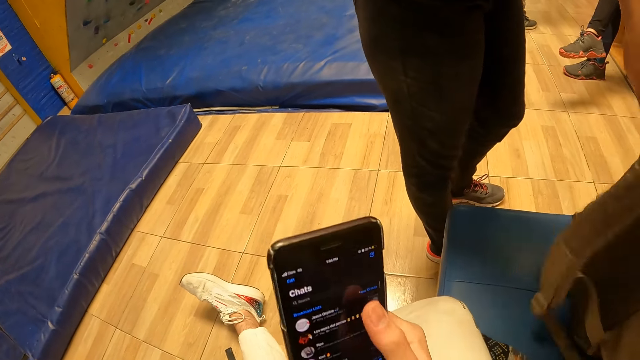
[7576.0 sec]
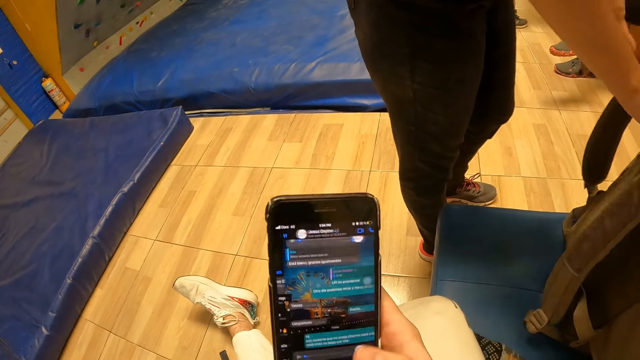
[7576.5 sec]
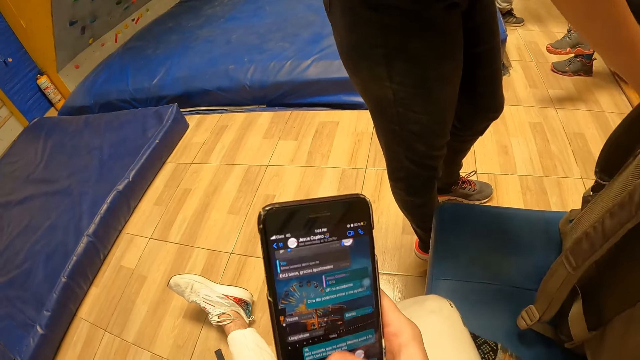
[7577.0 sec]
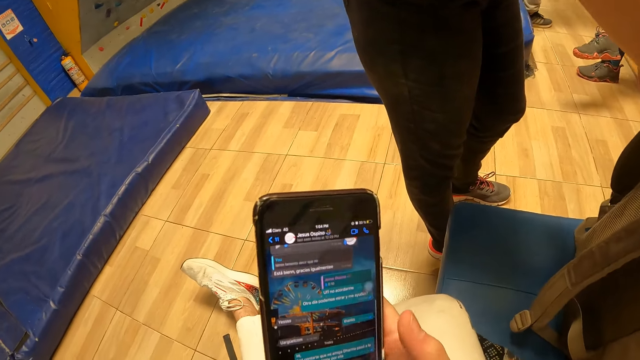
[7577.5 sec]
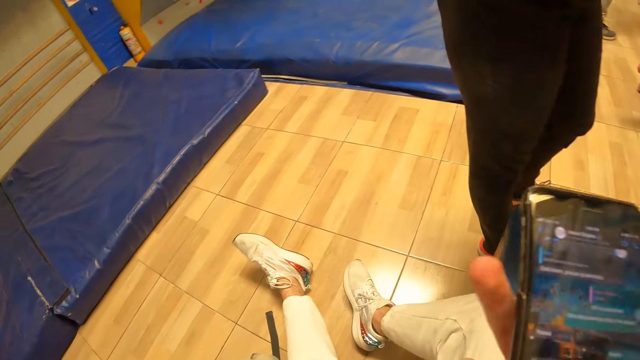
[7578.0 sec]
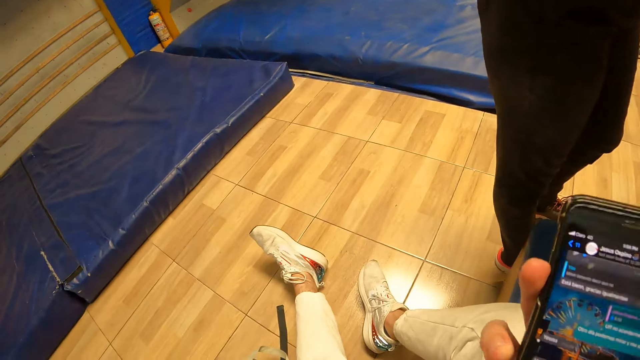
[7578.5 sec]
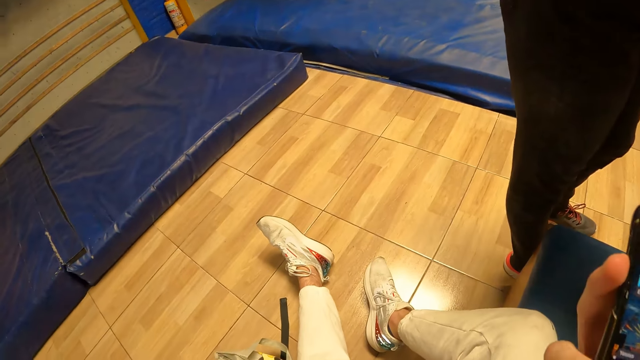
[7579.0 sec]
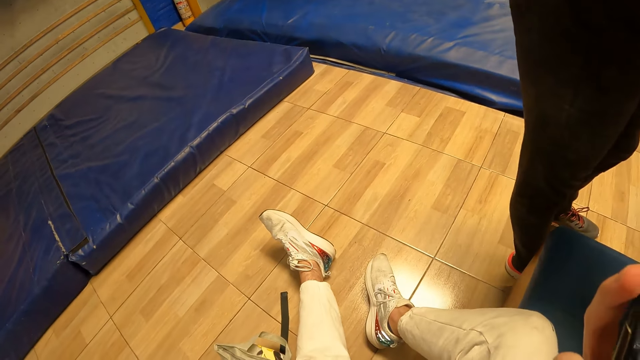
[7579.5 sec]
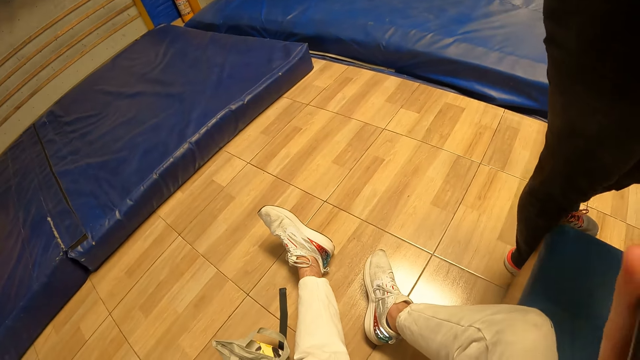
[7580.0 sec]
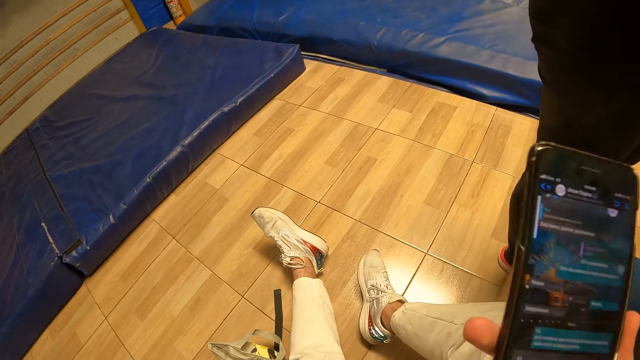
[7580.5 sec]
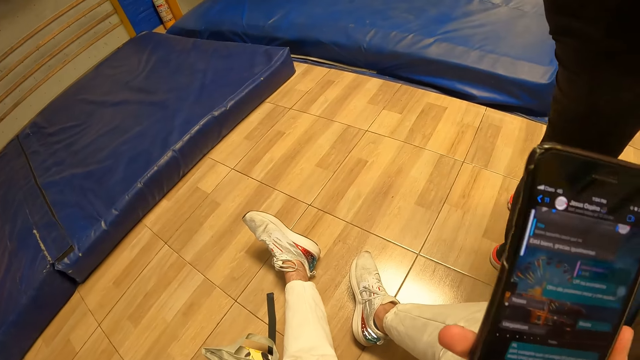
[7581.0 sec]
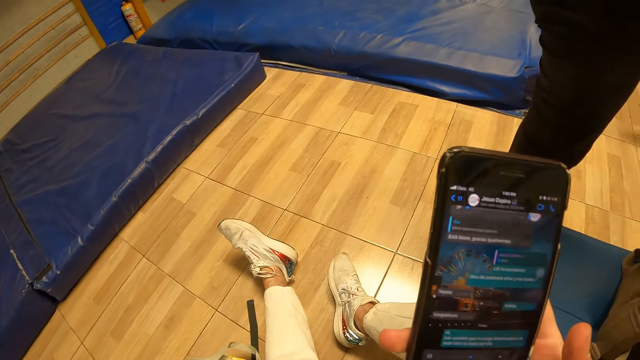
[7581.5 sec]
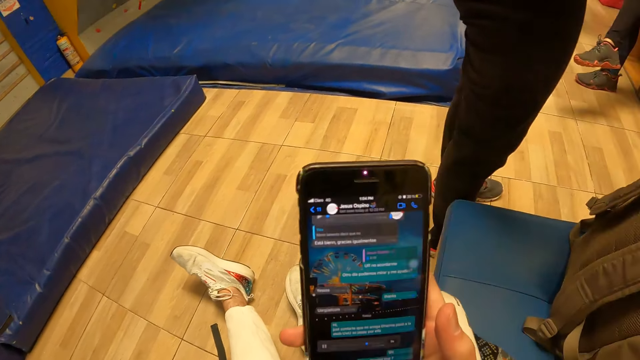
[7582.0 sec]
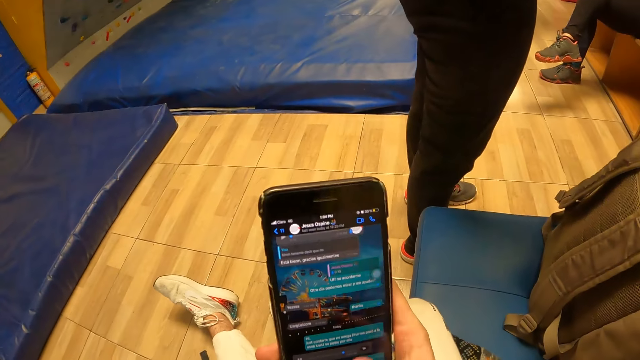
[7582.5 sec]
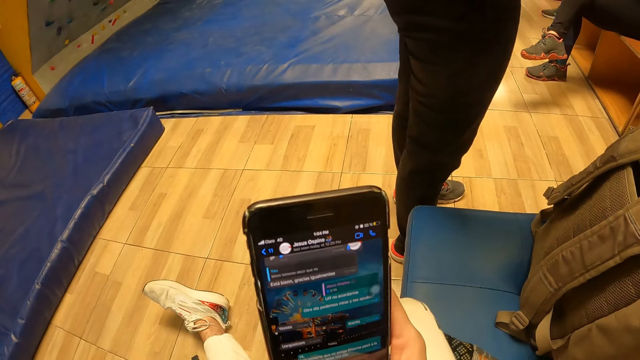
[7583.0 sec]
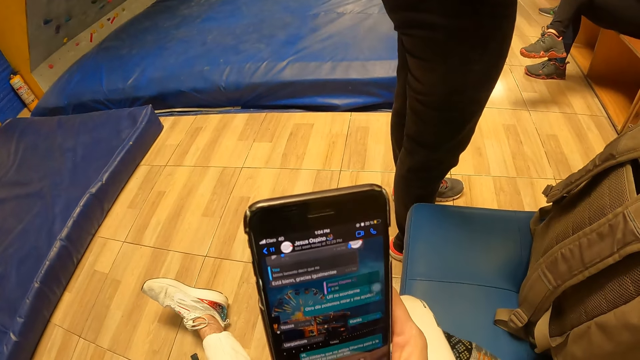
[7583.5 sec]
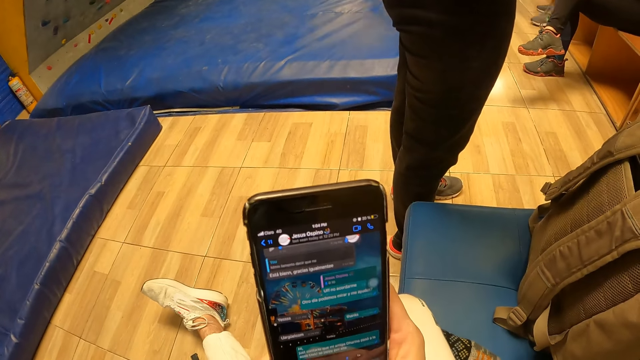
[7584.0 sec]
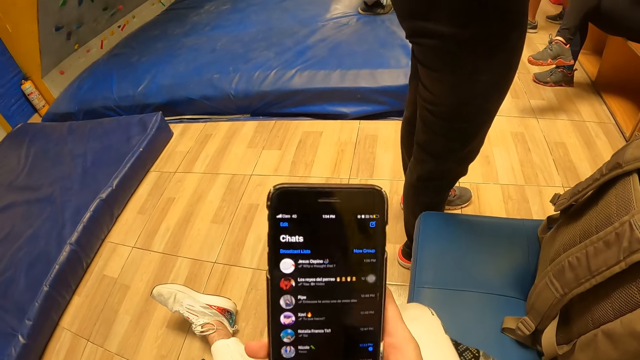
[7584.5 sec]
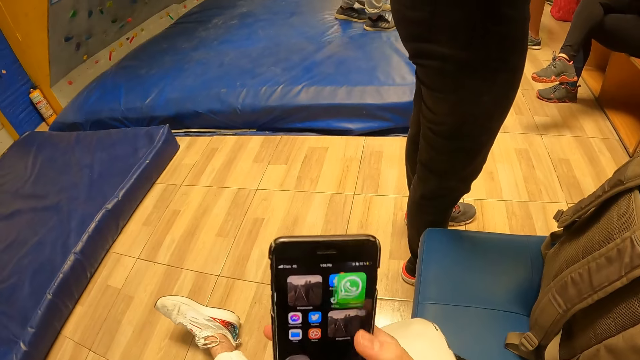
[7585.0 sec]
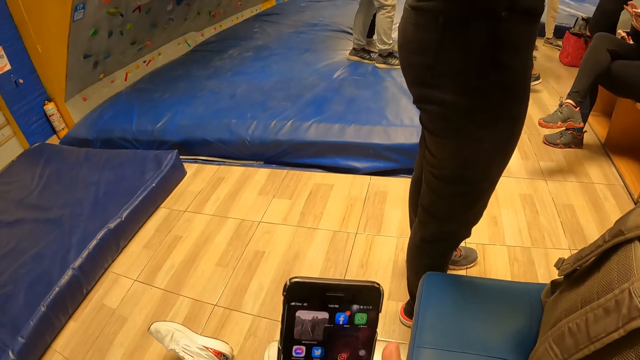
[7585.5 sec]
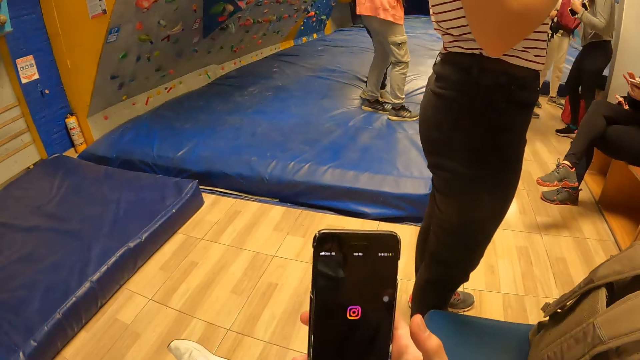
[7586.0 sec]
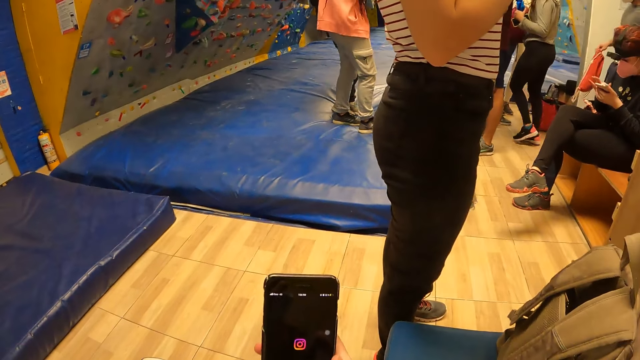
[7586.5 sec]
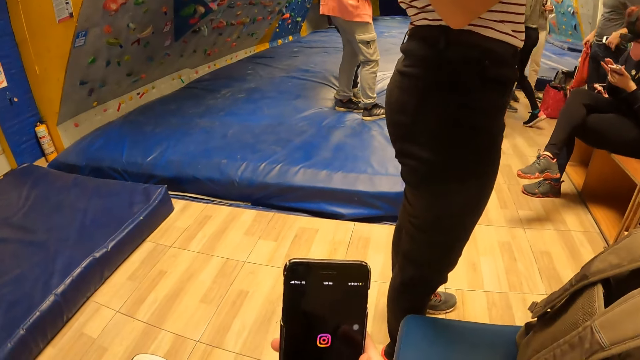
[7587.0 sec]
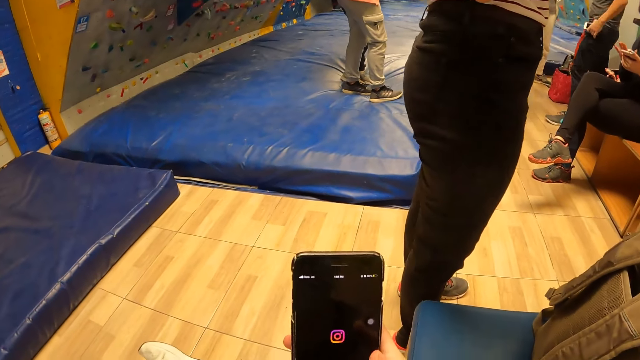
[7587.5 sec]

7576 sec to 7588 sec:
The camera wearer holds the phone with his right hand. He presses the phone with his right hand.

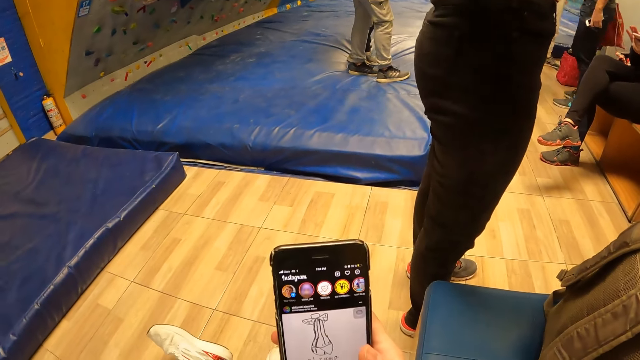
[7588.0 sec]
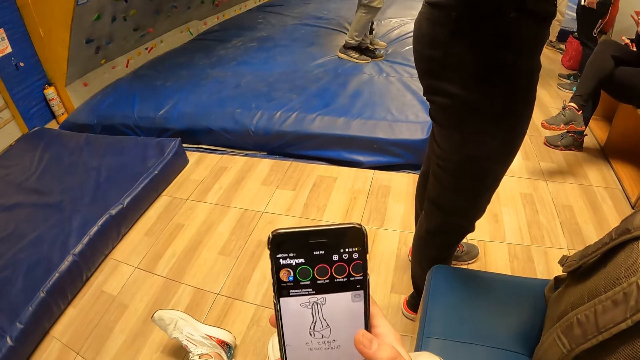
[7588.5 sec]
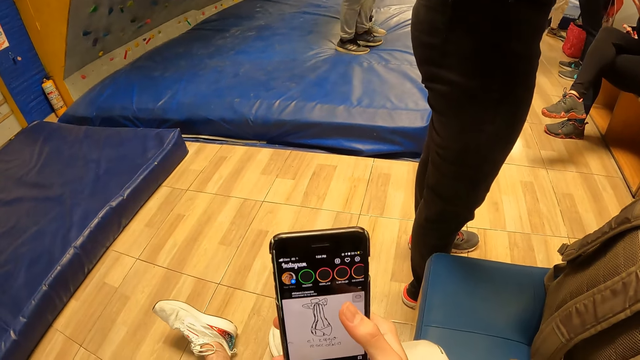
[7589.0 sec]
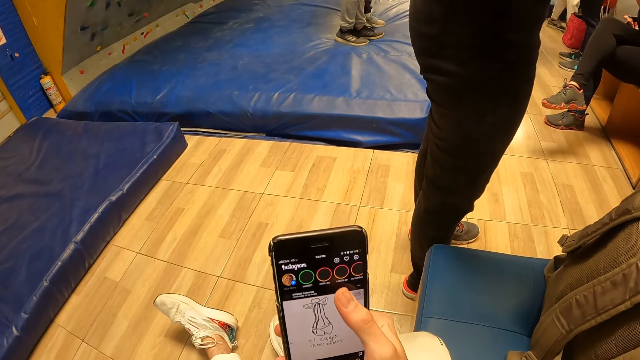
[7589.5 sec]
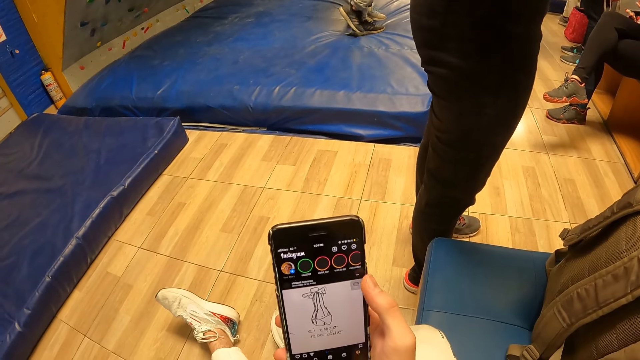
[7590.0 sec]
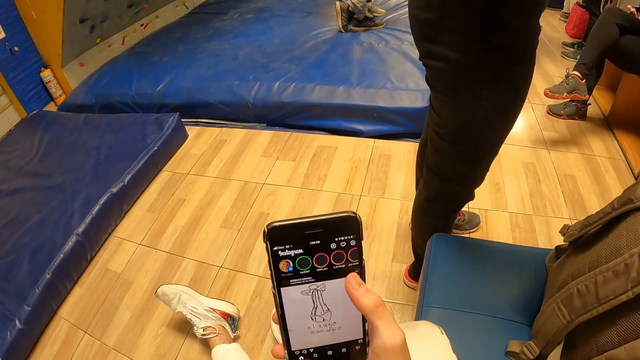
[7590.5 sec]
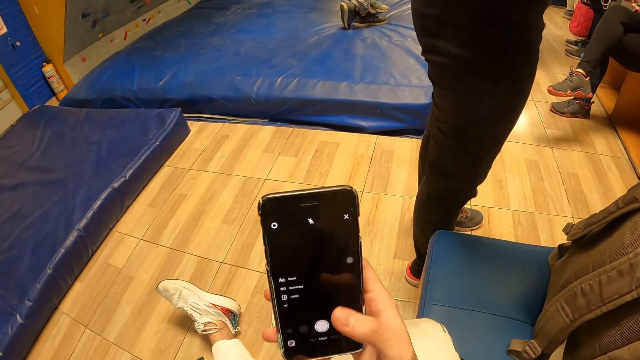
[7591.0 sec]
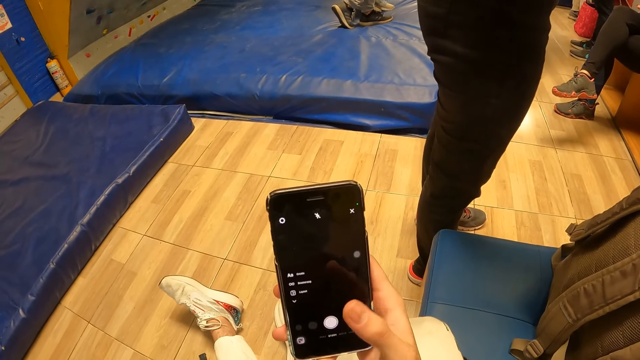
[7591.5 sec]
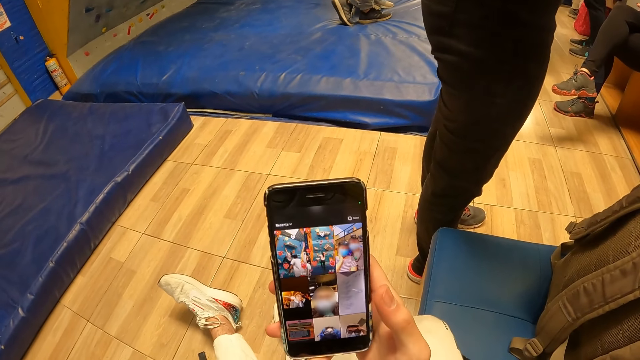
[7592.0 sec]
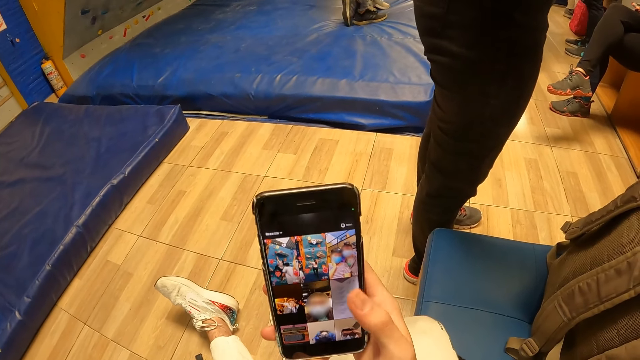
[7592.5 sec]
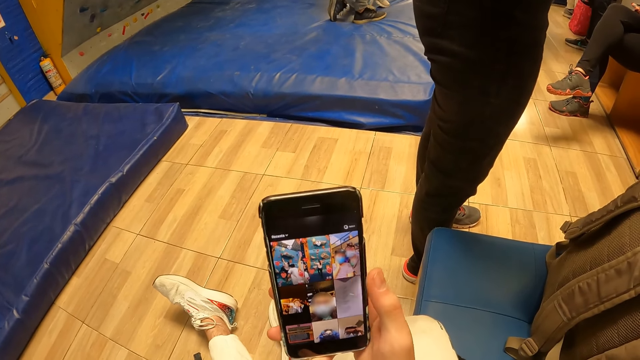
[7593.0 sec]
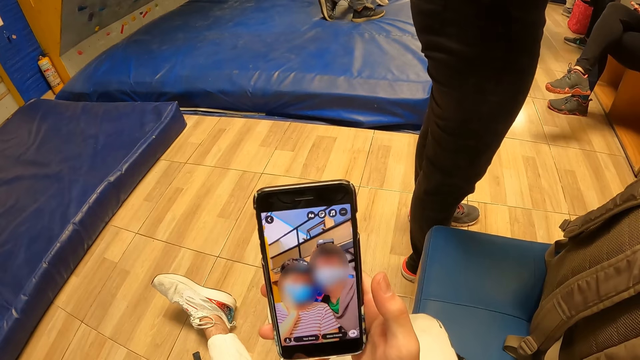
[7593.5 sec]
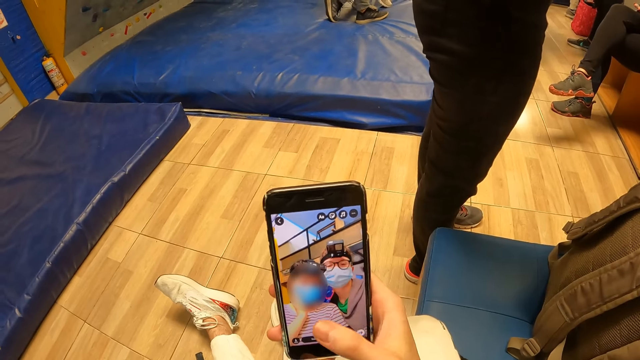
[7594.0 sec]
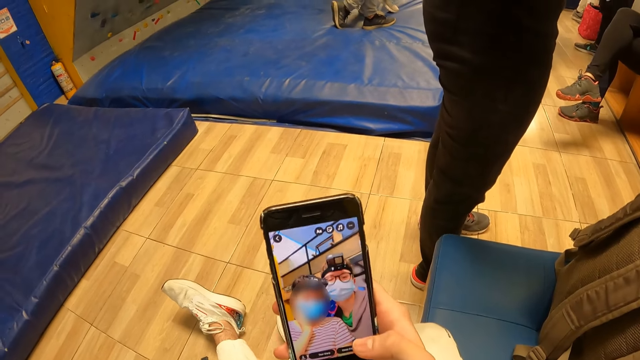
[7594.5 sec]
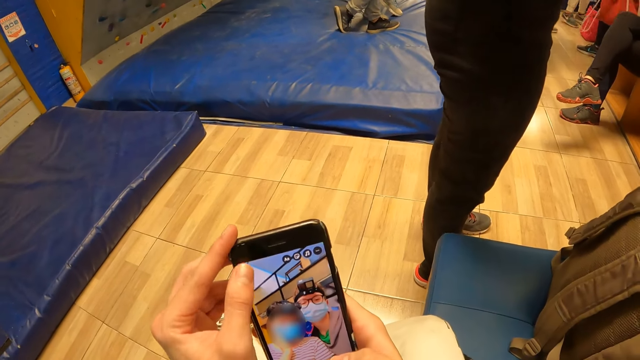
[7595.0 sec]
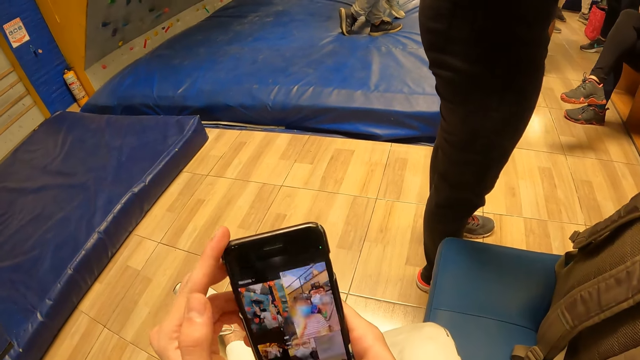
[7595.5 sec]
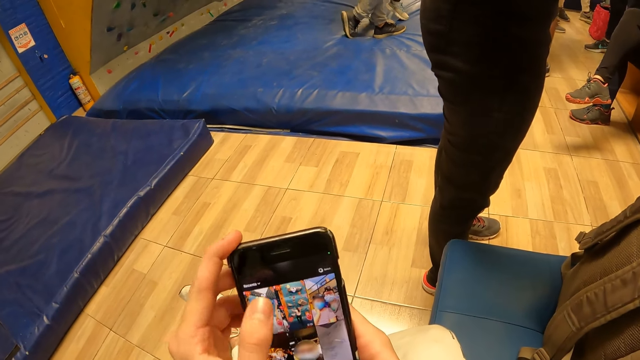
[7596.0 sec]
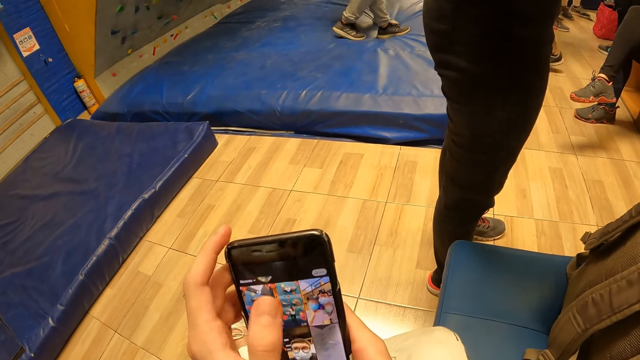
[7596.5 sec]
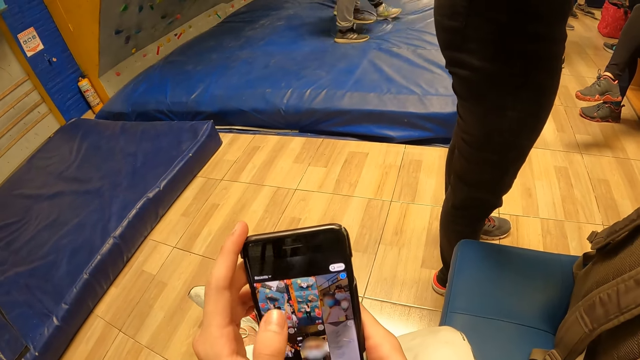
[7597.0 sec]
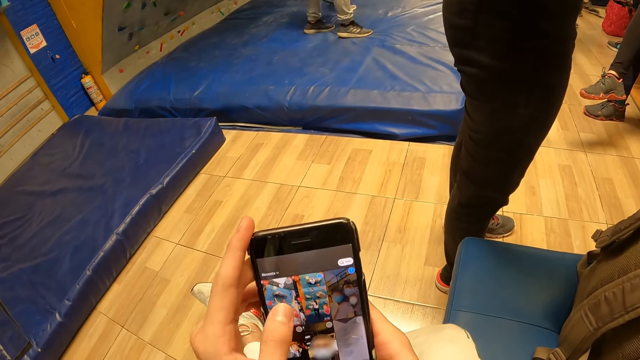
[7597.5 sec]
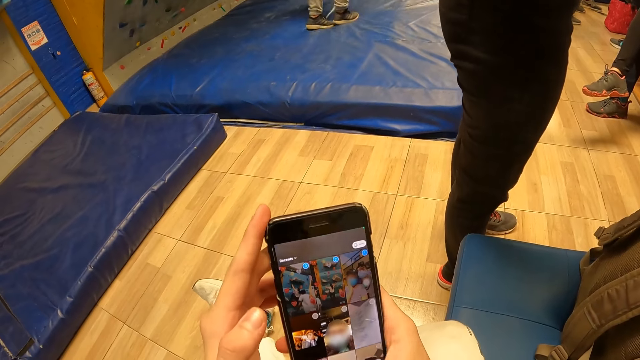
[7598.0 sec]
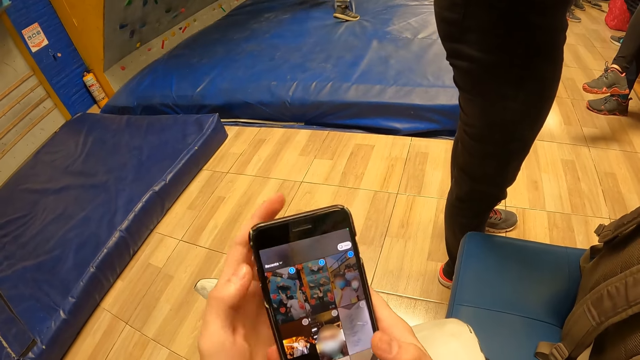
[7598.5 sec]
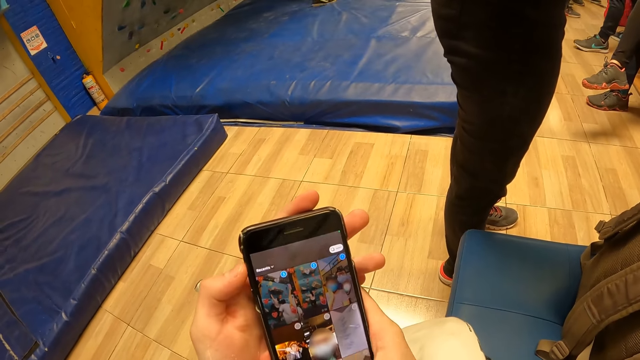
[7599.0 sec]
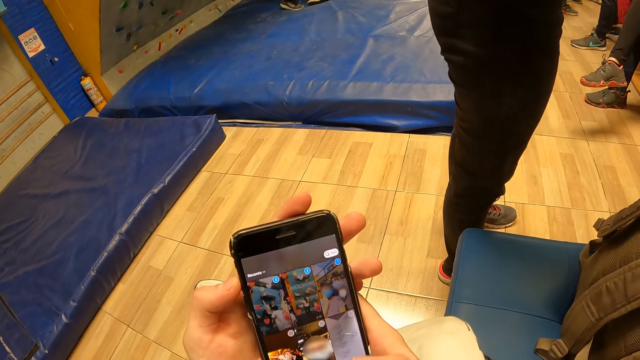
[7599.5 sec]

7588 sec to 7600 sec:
The camera wearer presses the phone with his left hand.
